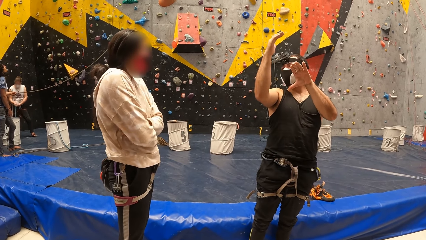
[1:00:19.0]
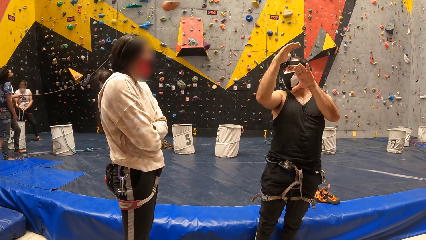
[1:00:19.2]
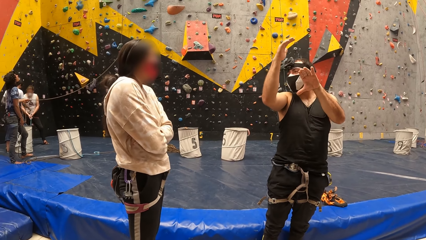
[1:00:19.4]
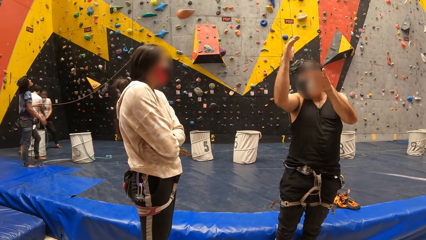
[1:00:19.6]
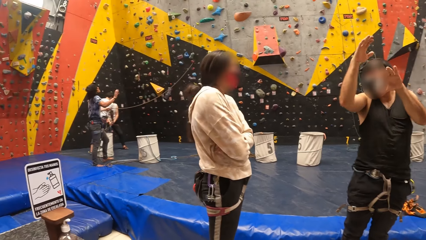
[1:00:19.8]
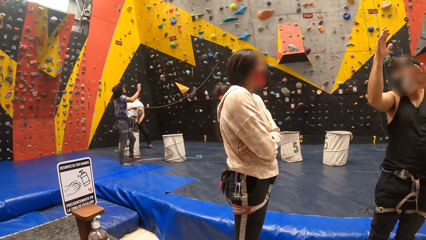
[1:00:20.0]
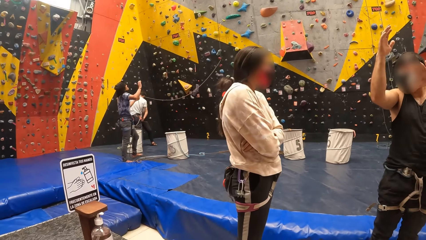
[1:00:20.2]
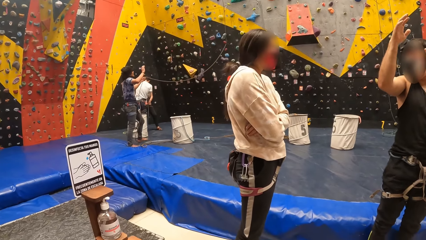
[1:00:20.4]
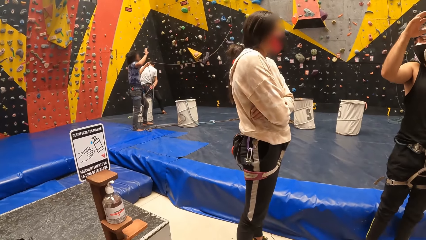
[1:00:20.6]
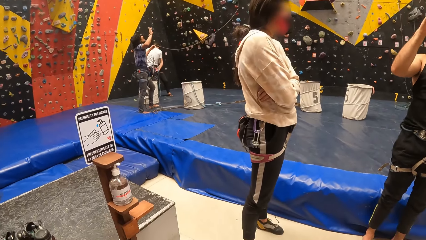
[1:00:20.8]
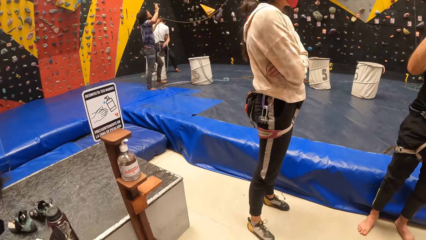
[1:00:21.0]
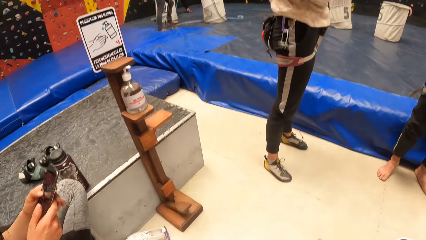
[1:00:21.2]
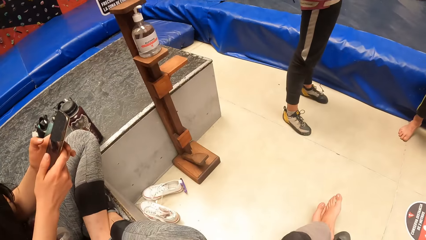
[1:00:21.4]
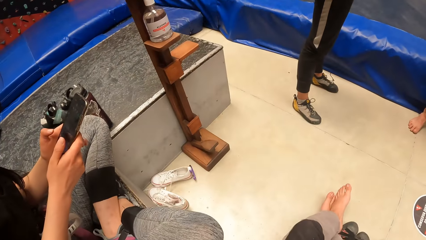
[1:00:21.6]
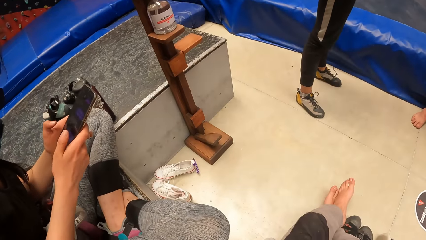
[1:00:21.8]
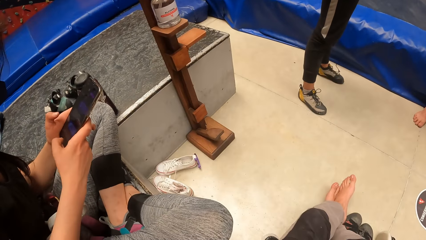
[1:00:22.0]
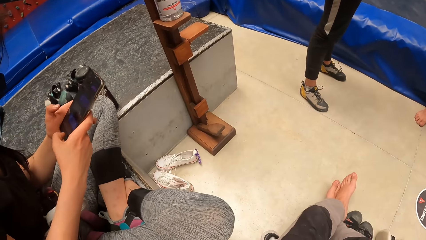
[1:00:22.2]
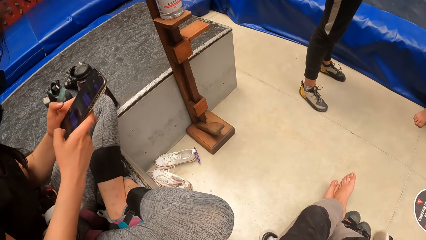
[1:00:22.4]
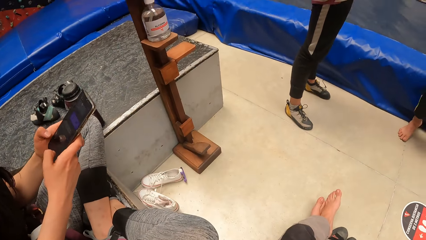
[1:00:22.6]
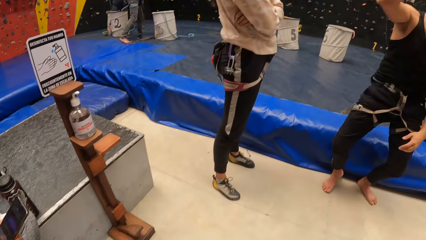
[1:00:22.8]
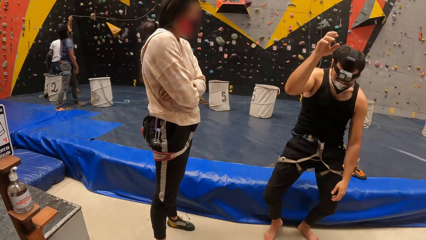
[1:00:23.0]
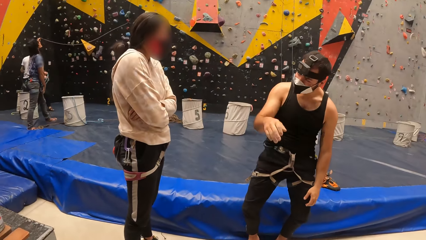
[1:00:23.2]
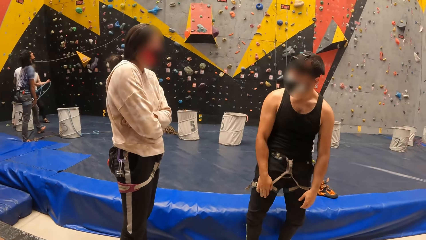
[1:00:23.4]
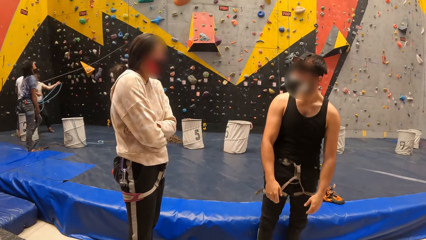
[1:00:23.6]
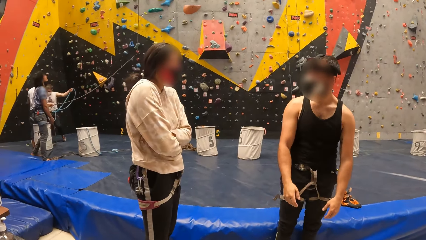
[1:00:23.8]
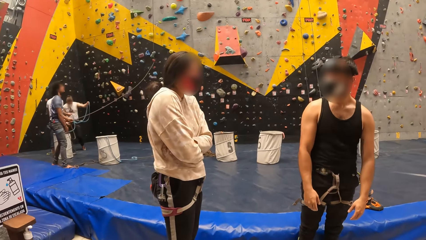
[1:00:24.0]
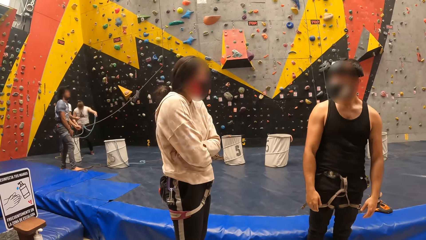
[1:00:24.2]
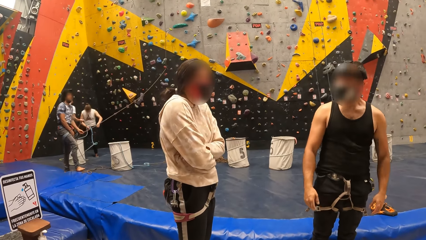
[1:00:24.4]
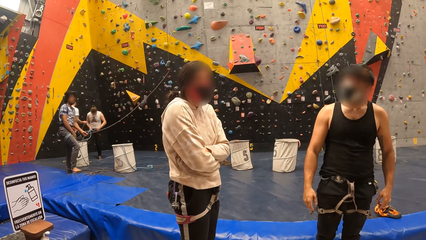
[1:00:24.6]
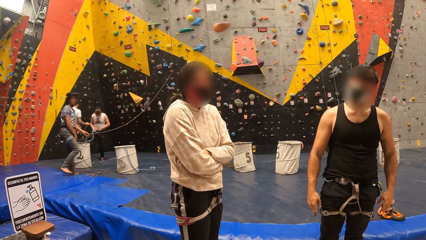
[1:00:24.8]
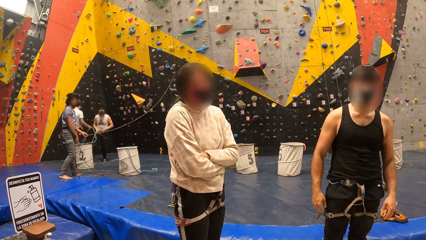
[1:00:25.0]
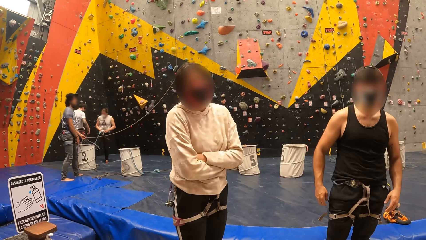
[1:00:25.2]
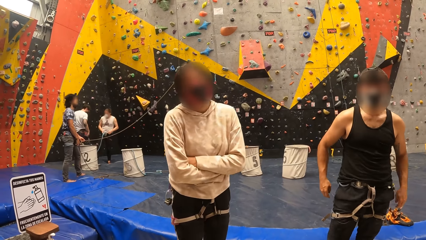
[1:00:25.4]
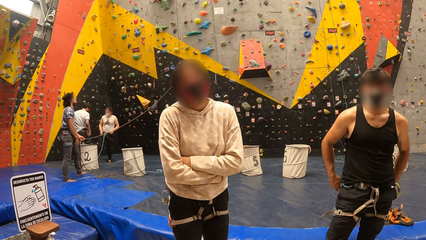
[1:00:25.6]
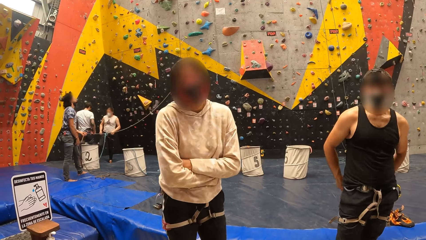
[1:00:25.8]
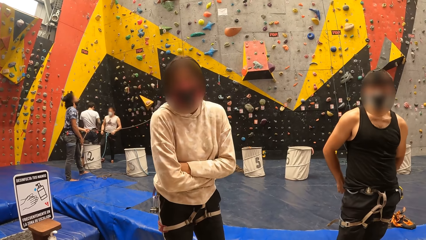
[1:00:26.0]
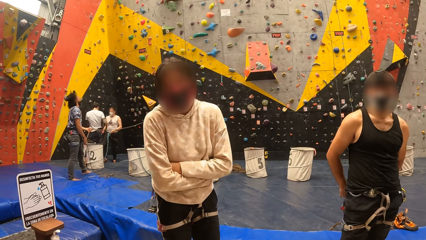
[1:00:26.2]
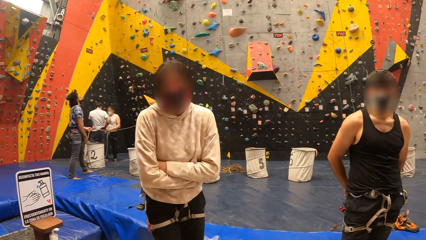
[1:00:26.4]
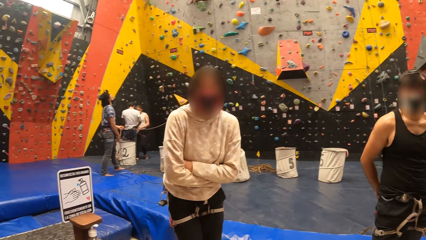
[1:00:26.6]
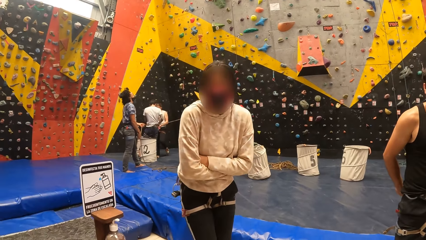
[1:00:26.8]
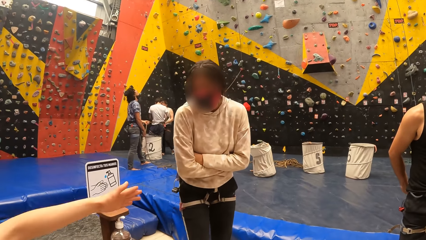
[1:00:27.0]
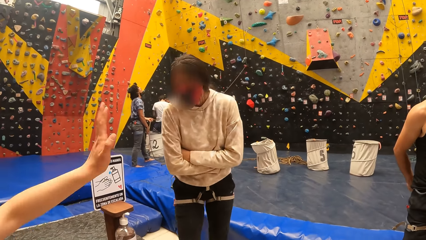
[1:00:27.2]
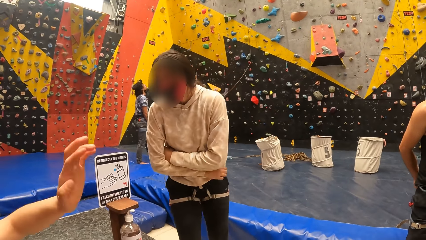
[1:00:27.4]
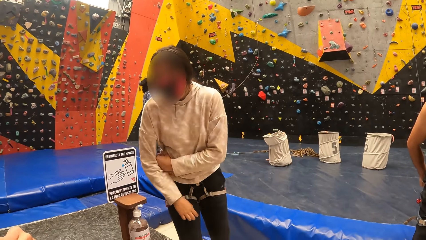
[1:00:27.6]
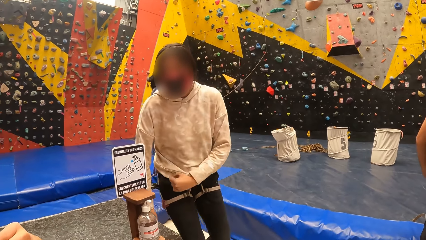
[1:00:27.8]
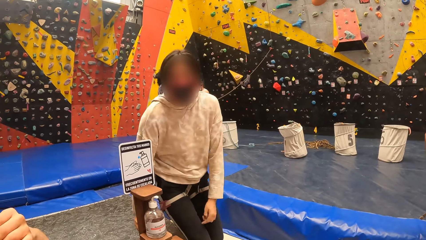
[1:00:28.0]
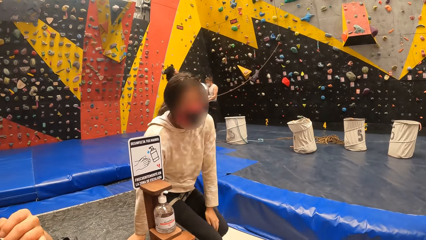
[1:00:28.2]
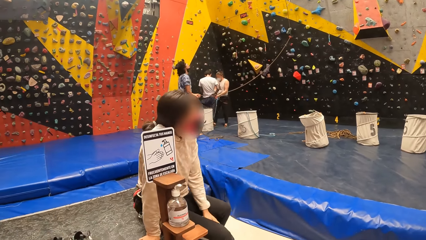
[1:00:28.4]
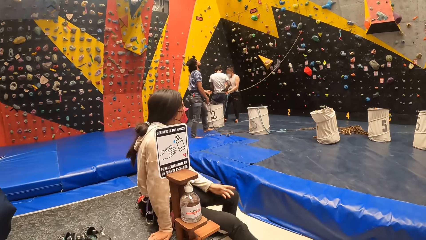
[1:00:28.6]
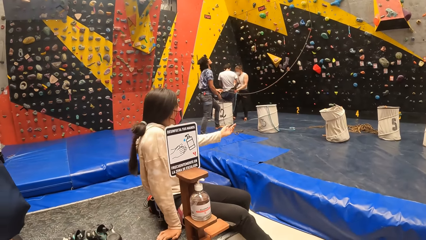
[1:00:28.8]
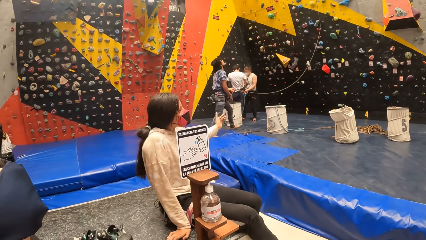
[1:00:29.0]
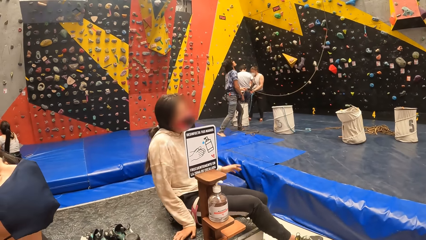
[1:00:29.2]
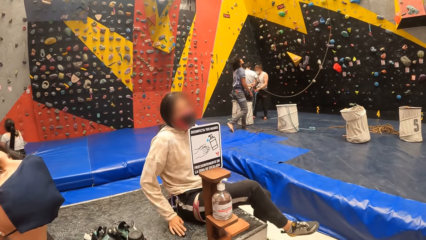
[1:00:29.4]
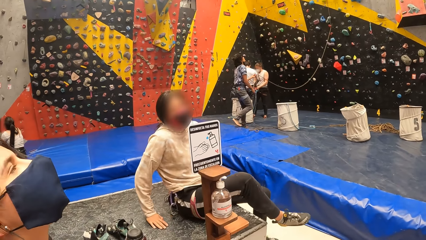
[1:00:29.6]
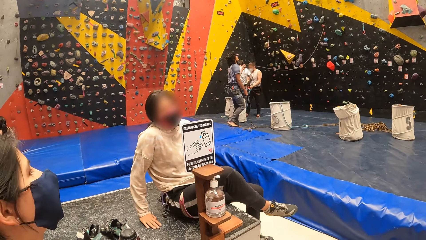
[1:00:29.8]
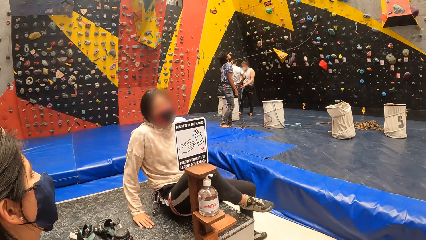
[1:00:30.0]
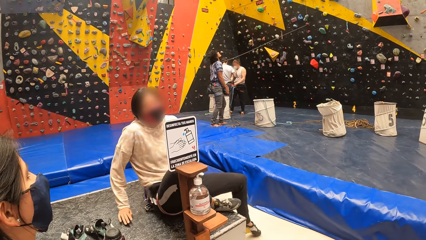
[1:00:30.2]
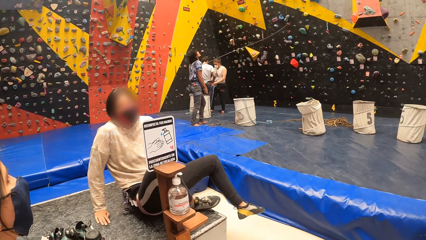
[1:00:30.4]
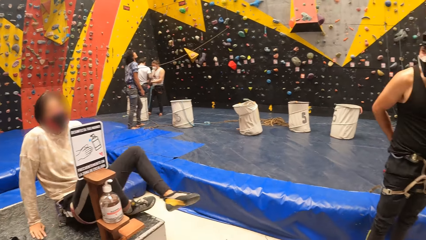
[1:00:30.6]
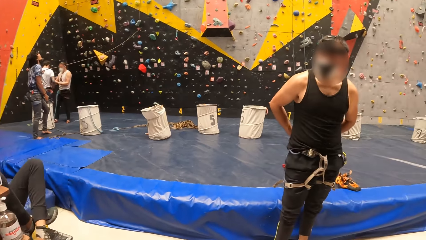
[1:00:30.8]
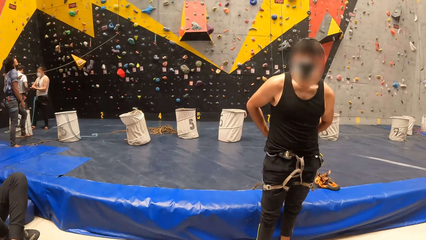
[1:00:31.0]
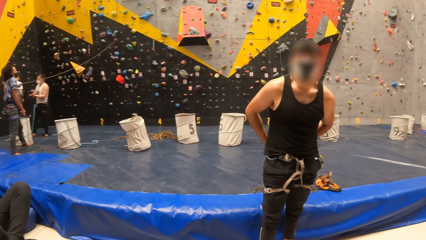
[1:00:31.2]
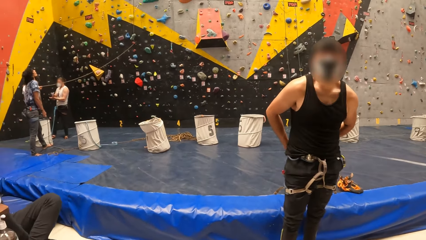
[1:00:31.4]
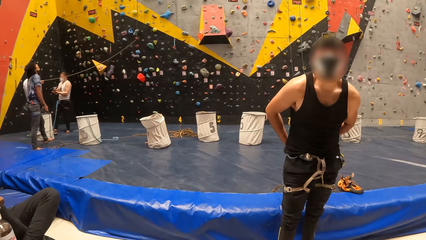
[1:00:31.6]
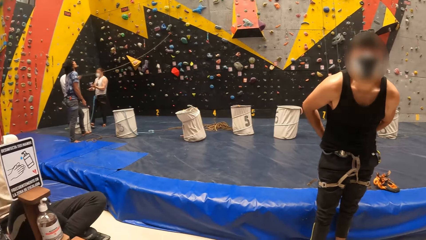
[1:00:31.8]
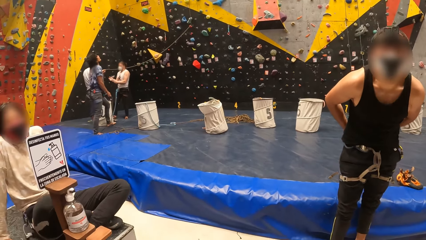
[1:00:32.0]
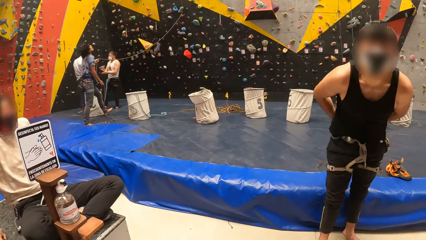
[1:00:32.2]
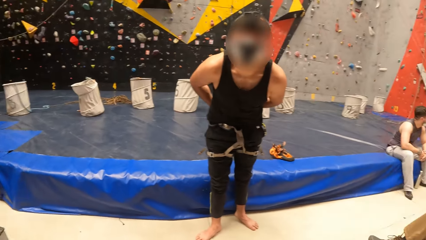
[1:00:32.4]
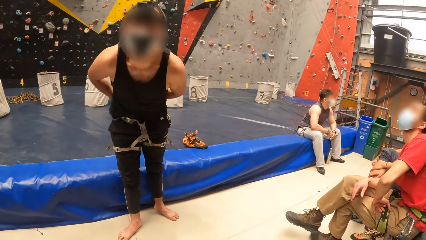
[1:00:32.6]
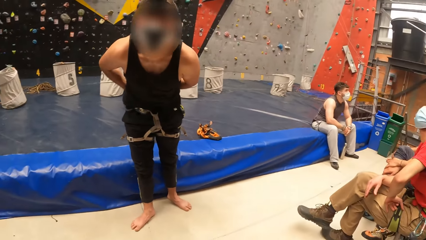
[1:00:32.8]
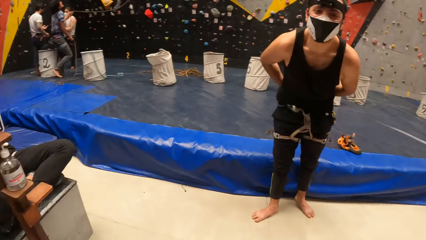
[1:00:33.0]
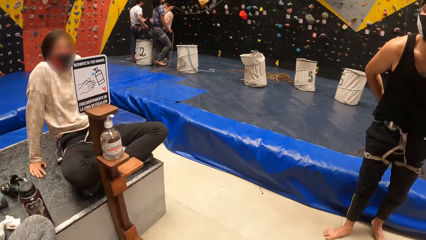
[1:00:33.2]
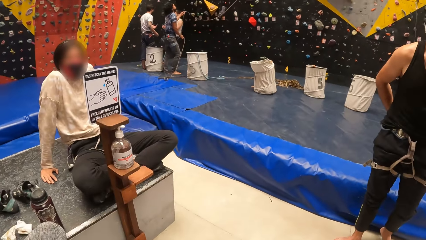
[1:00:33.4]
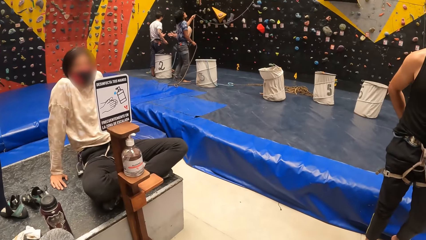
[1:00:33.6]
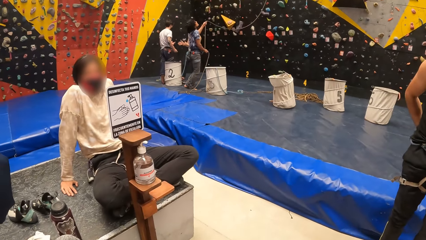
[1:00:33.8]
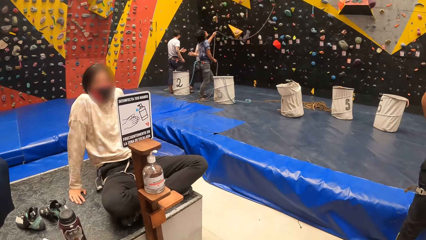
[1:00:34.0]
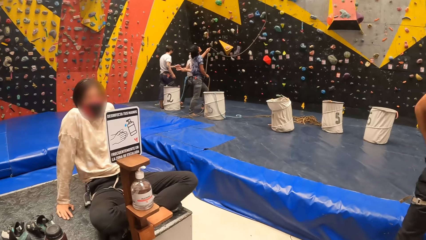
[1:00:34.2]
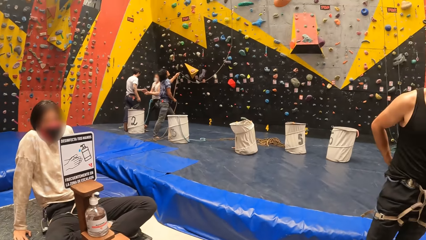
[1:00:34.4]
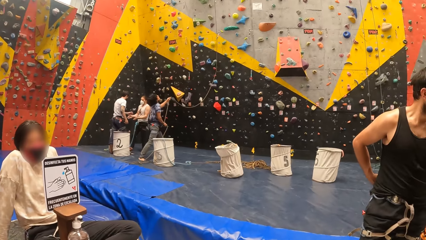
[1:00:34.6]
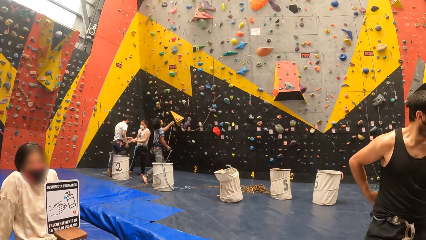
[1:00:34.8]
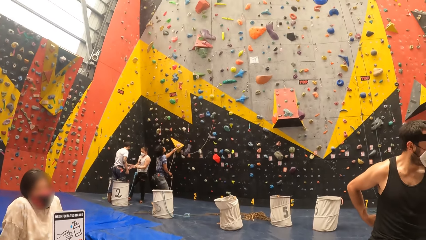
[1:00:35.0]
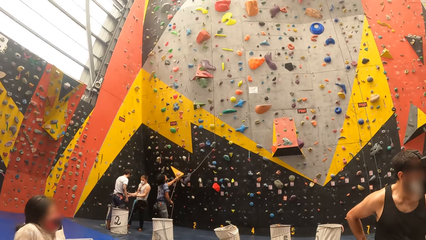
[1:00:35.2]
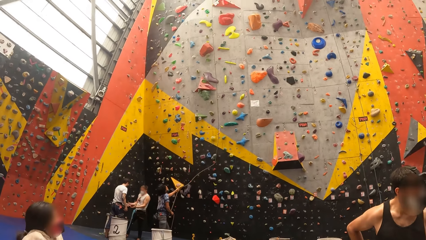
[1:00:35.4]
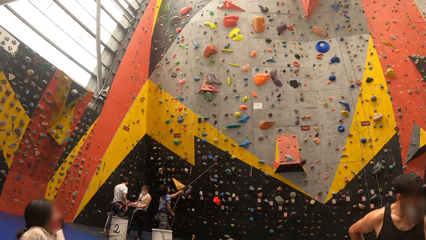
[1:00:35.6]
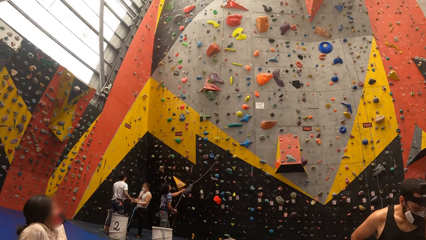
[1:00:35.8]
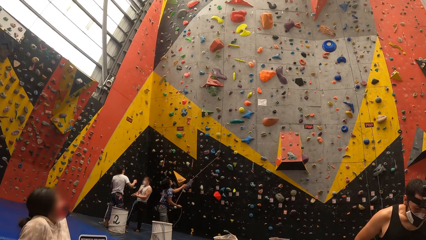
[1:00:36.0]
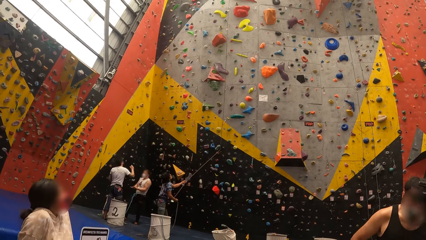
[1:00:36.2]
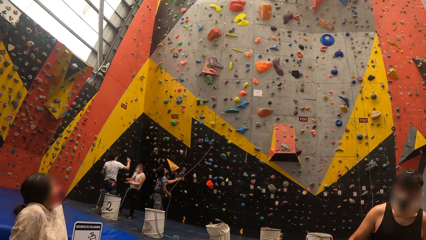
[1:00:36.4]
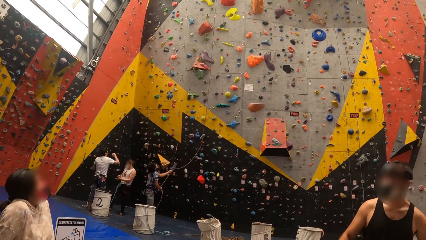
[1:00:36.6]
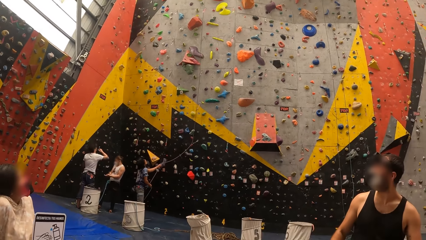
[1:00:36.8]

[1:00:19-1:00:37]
A woman operates a phone. The woman uses gestures. Another woman sits down. The other woman uses gestures and adjusts legs. The camera wearer interacts with a man. They look around in a bouldering room.
